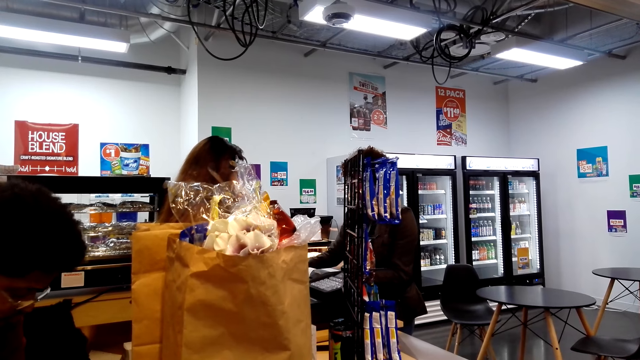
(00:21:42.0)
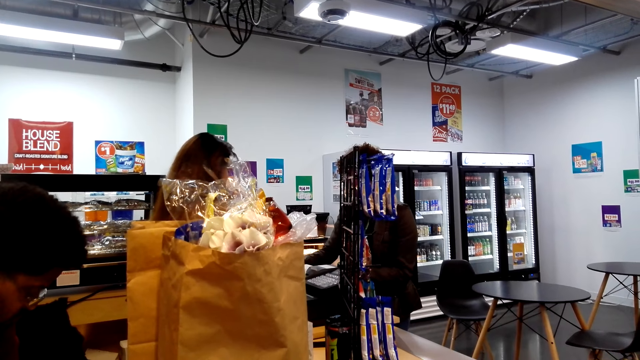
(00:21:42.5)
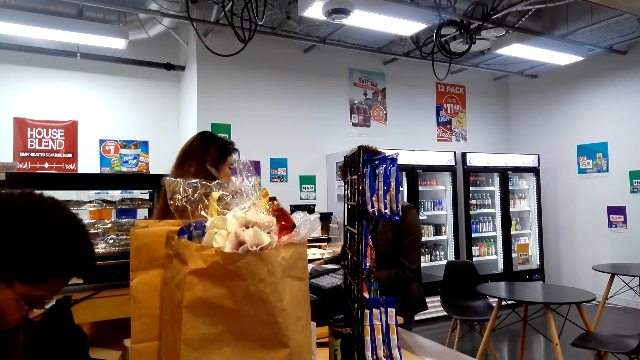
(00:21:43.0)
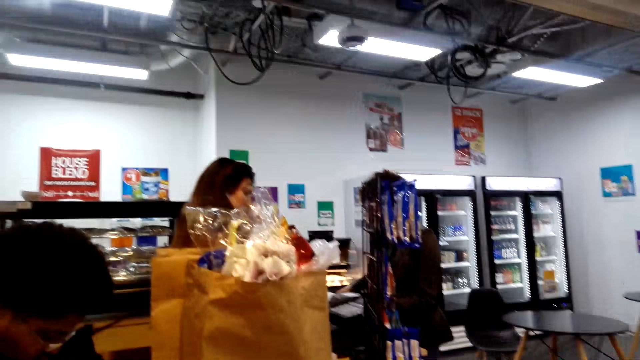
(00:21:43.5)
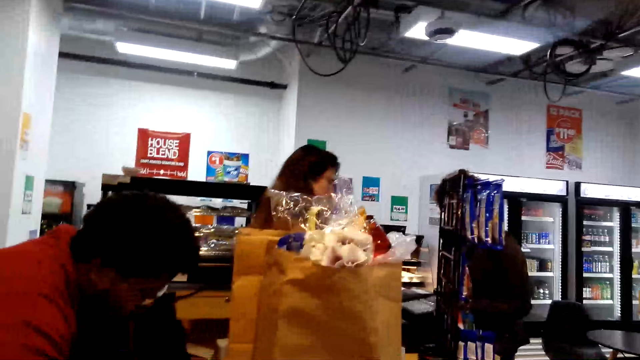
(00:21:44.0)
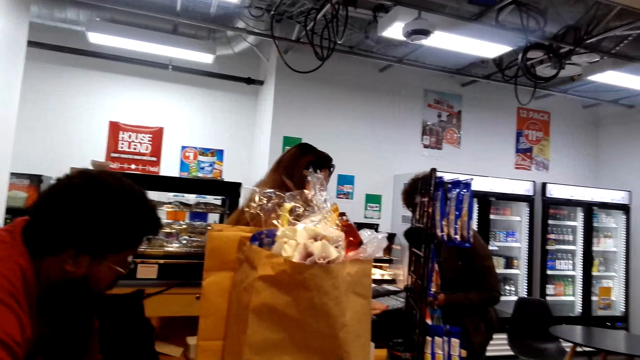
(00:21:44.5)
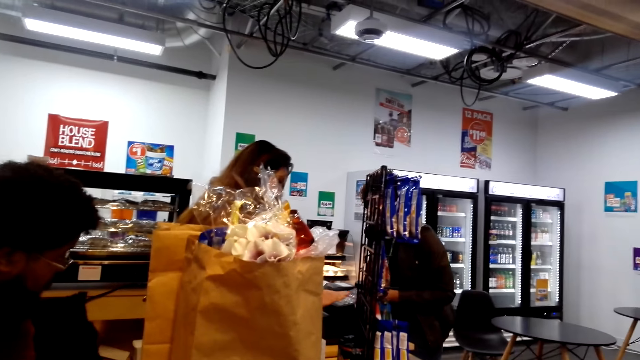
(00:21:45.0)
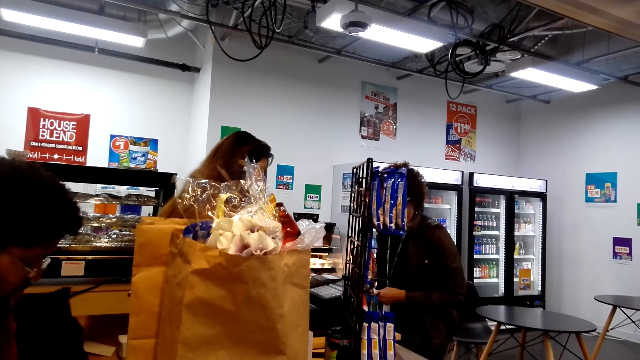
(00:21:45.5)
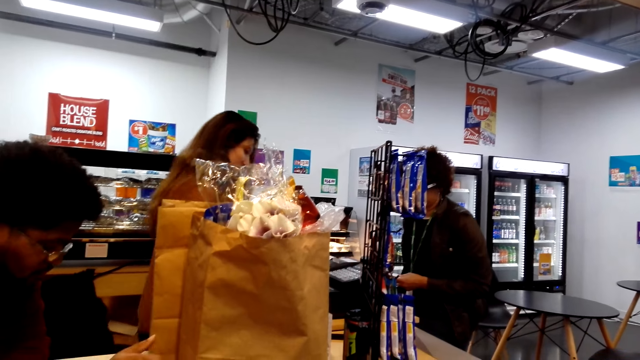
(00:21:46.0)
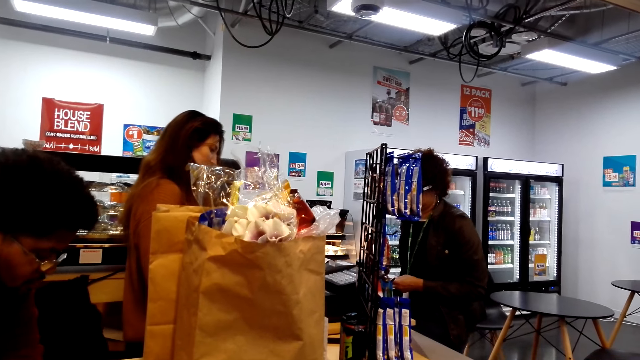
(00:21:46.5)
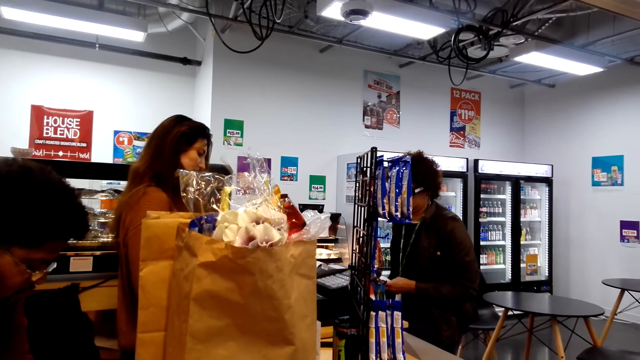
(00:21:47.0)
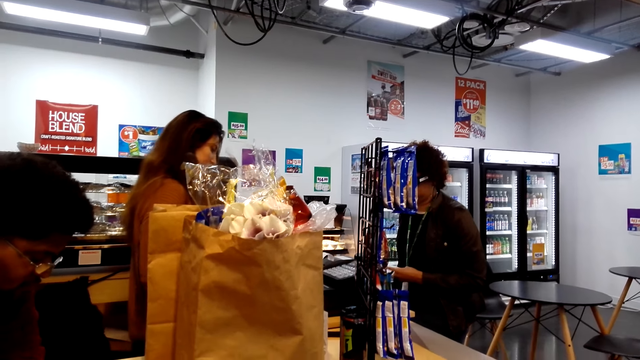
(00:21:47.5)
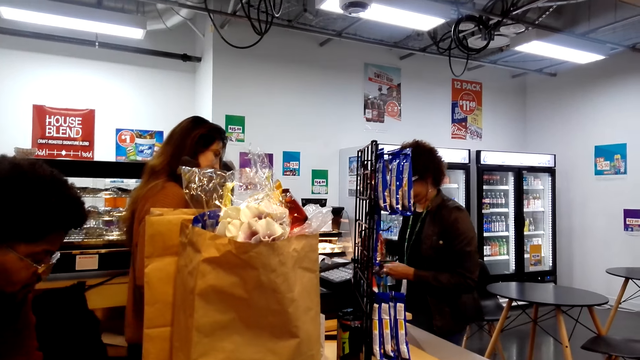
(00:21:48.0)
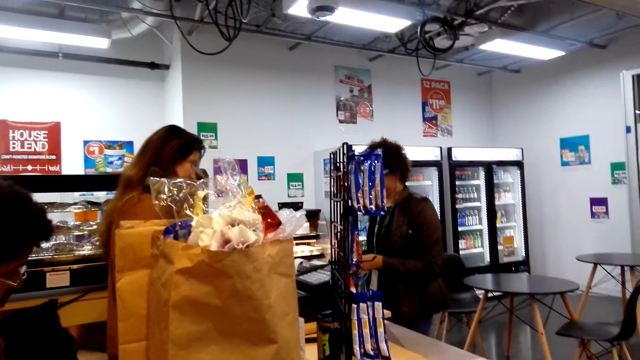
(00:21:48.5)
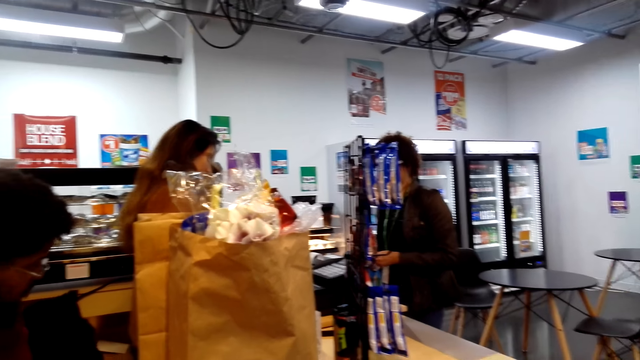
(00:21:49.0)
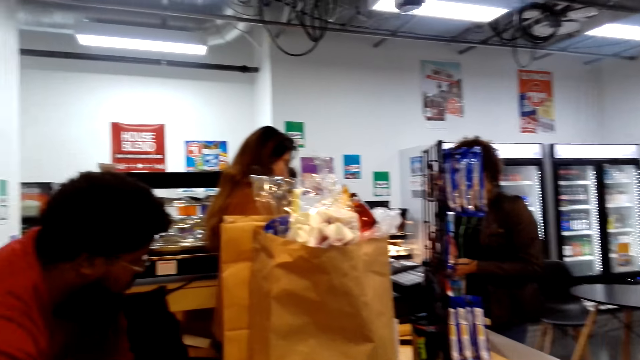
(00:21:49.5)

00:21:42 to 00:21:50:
The cashier presses on the billing machine.

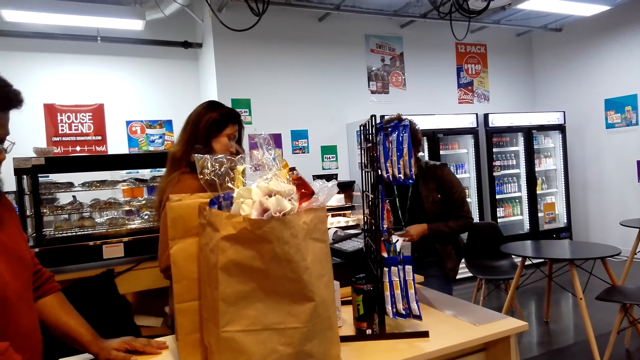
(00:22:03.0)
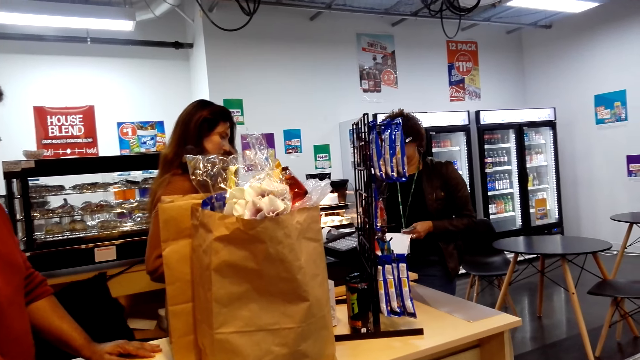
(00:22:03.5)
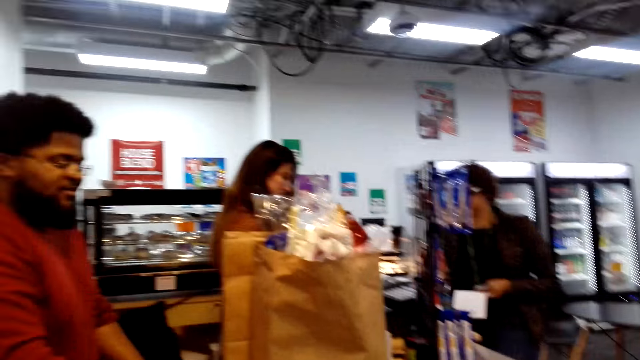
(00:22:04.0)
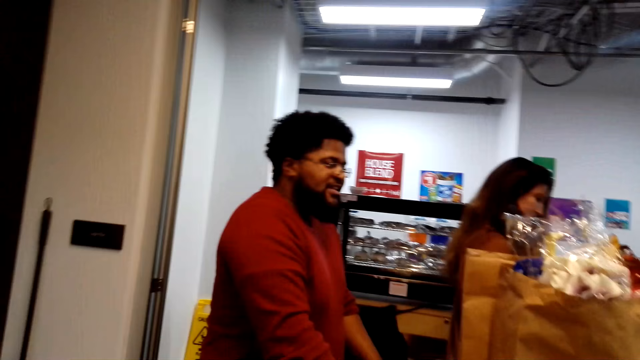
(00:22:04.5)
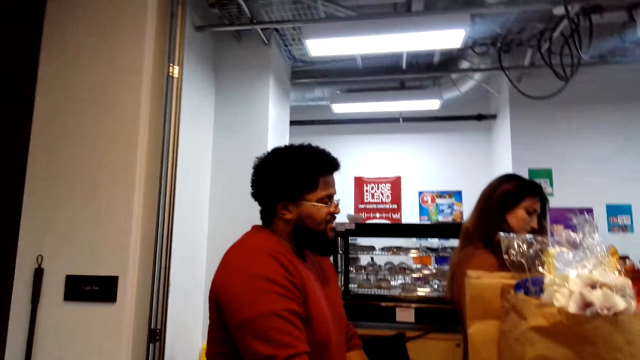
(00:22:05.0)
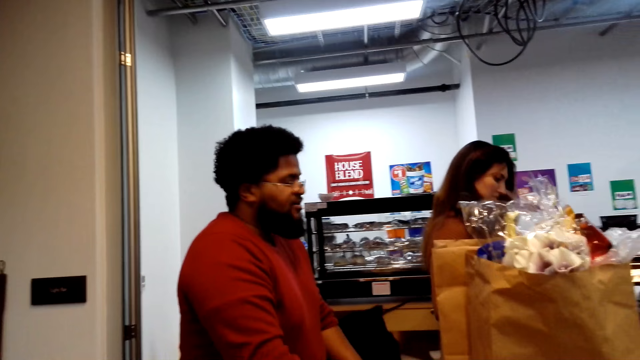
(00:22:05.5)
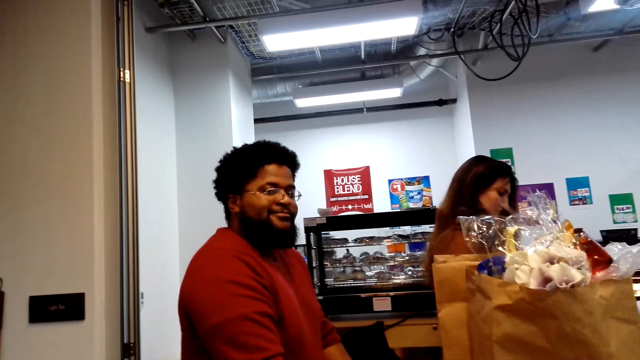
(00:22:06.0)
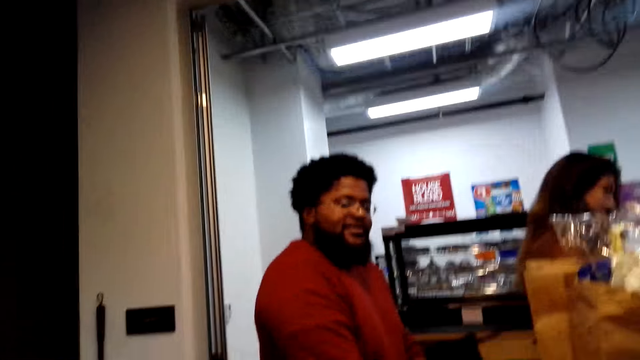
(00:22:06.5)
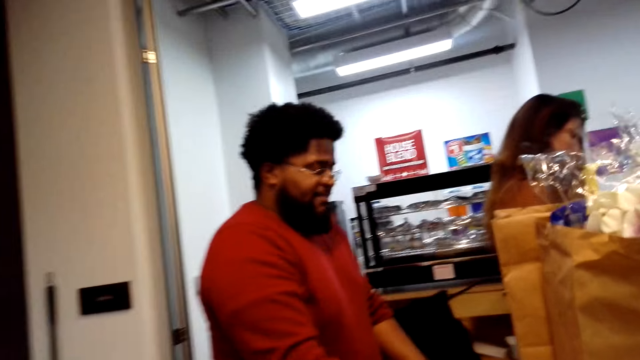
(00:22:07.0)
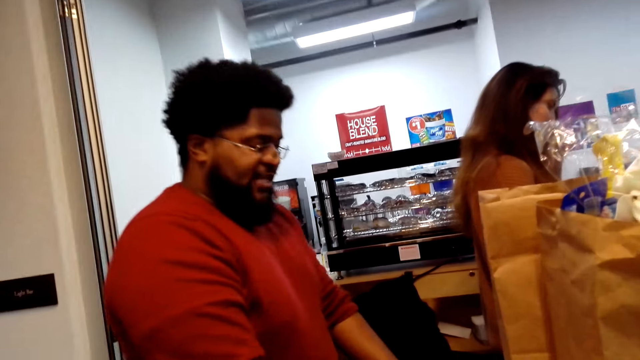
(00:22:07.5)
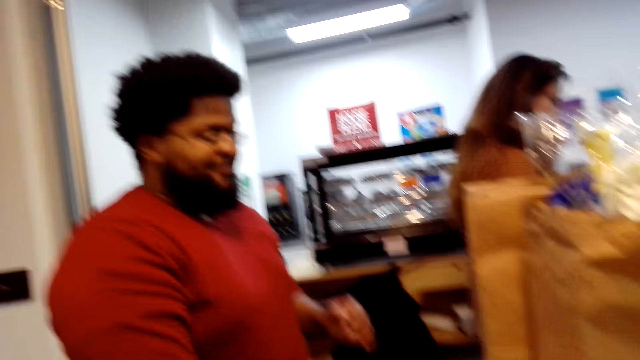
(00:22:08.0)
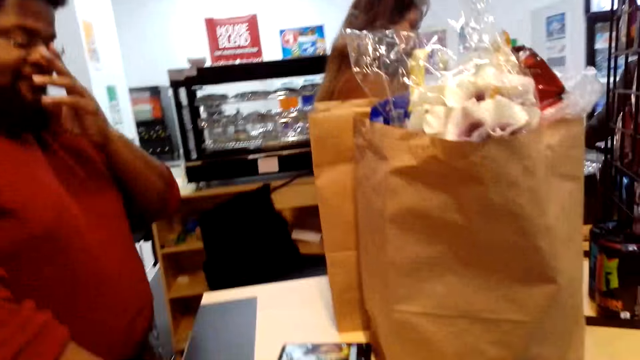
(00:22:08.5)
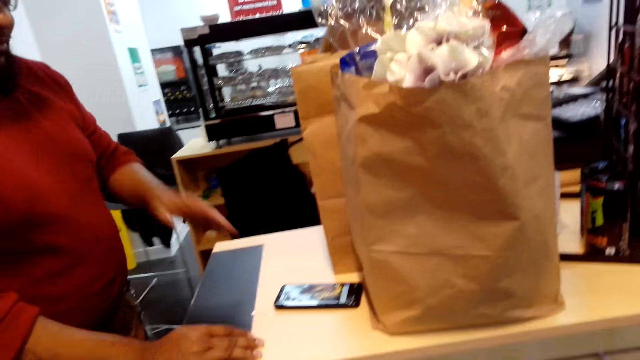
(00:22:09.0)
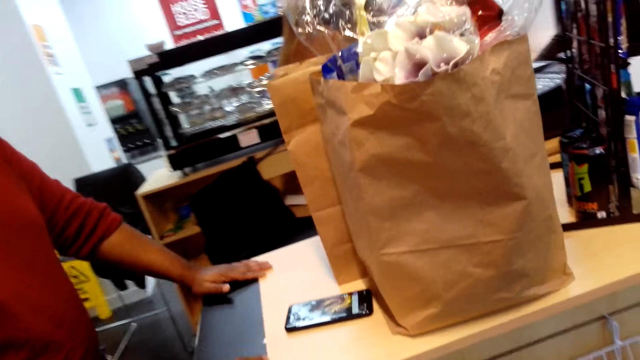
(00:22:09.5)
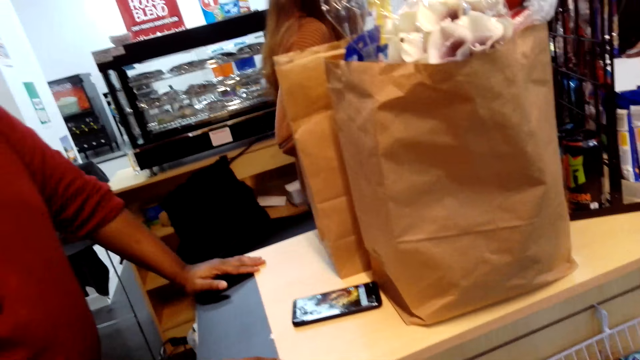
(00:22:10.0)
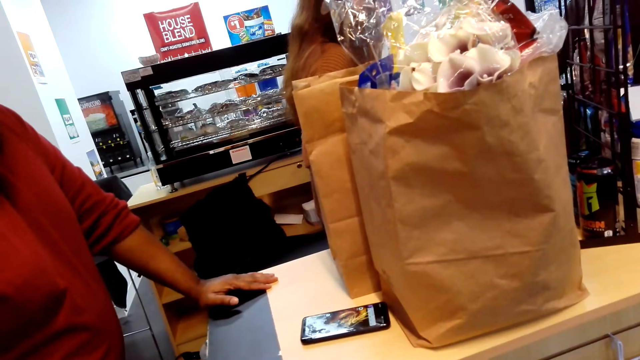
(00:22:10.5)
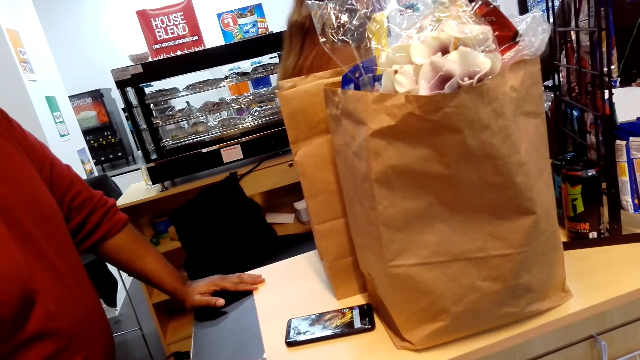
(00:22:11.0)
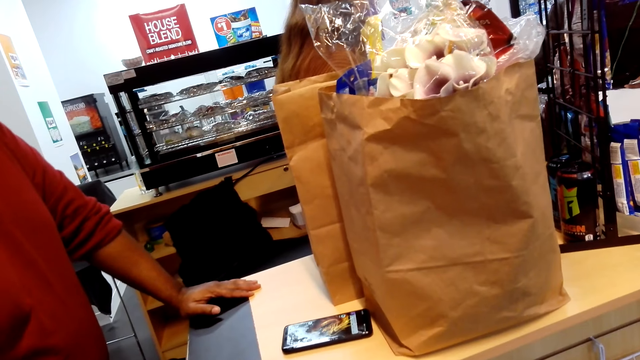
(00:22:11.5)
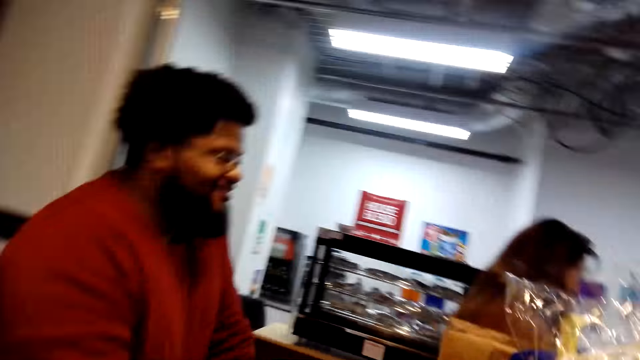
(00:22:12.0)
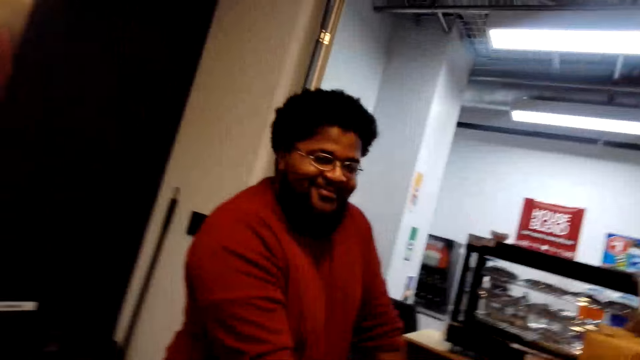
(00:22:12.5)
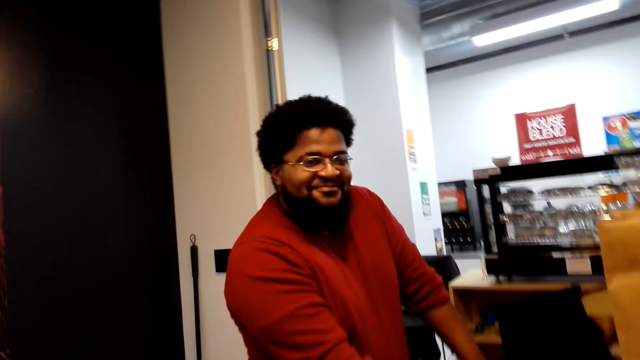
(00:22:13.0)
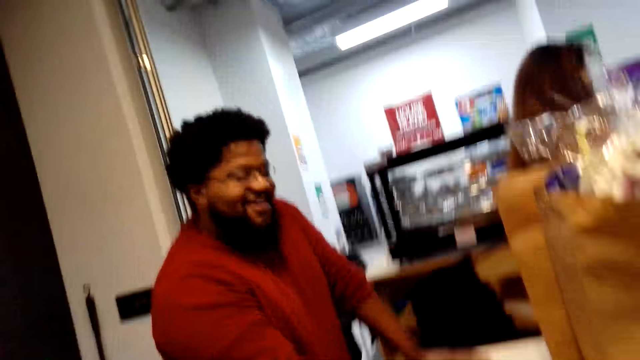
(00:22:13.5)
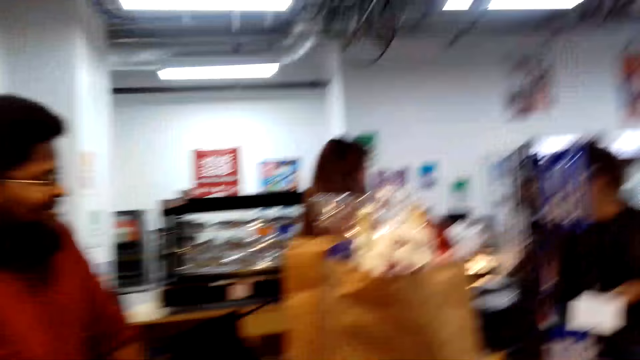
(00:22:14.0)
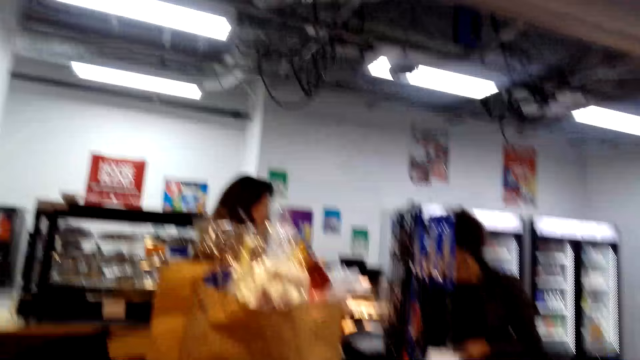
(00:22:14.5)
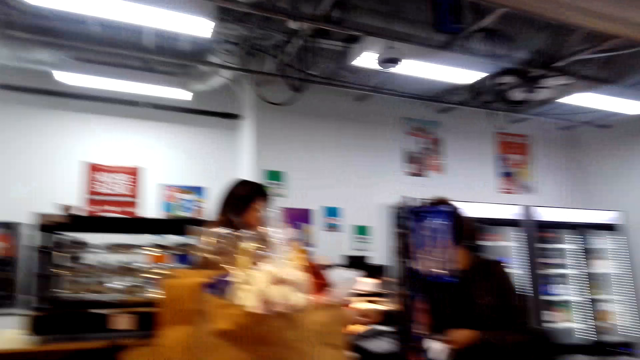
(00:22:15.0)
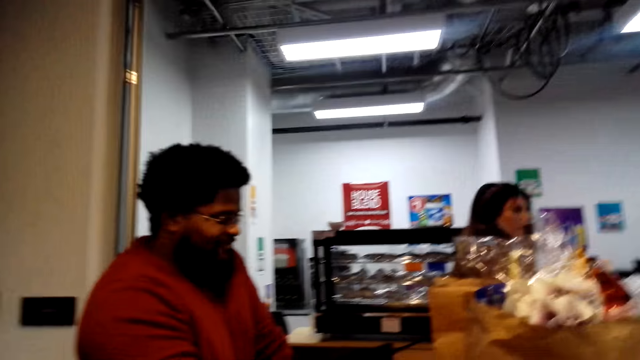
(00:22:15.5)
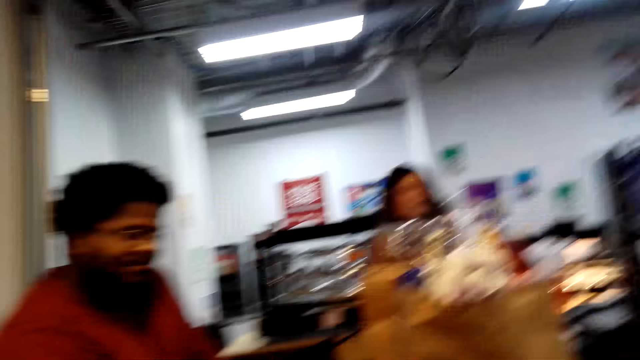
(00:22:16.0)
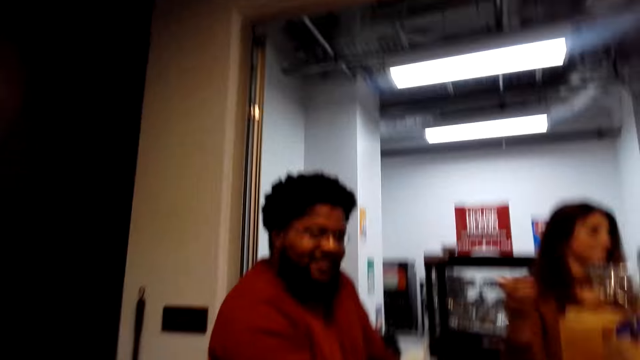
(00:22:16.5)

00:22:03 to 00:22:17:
The man converses with the camera wearer. The man touches his nose. The camera wearer looks at the counter. The man puts his hand on the counter. The camera wearer looks around. The cashier gestures with the right hand.
